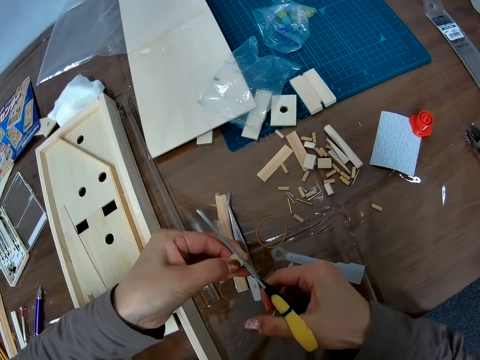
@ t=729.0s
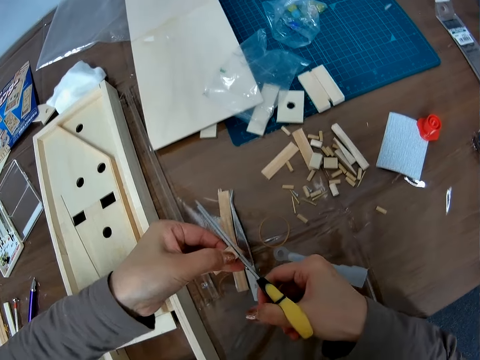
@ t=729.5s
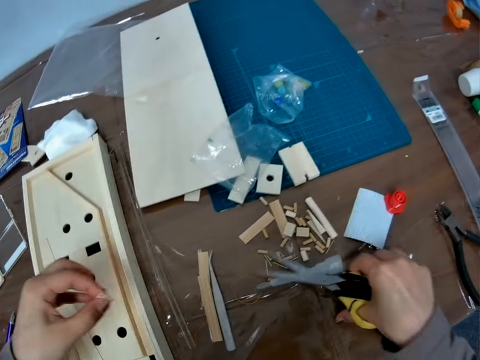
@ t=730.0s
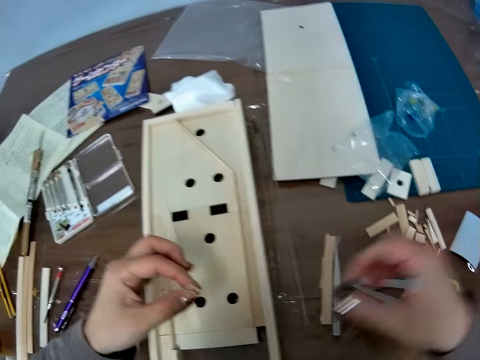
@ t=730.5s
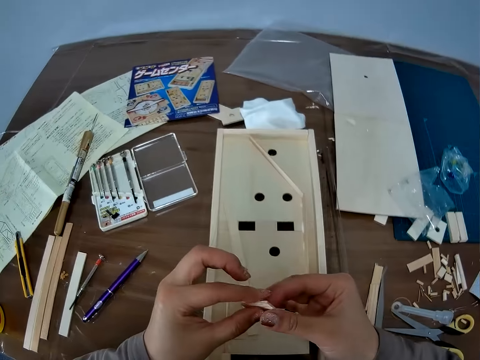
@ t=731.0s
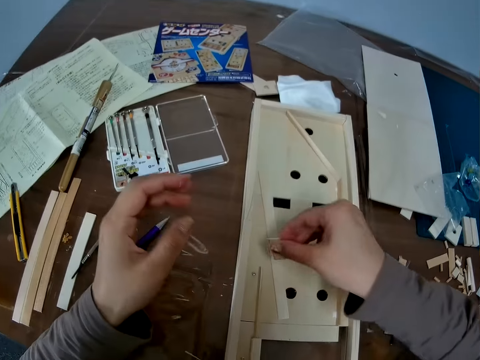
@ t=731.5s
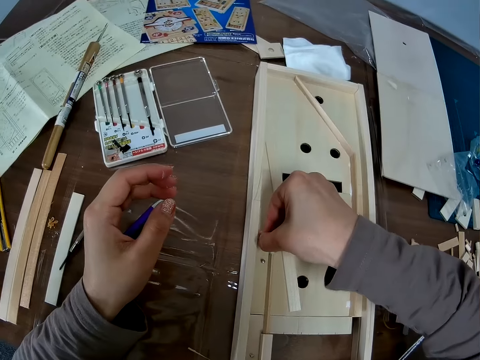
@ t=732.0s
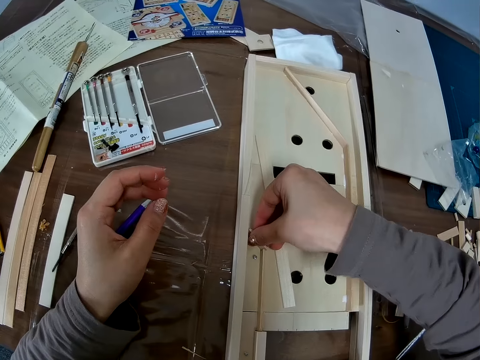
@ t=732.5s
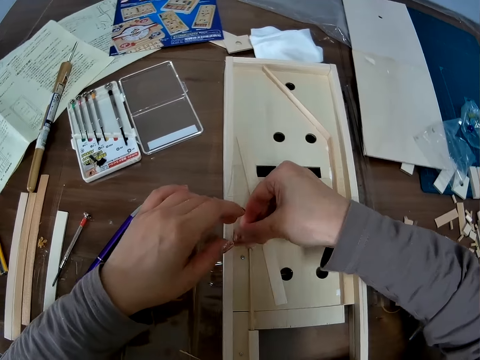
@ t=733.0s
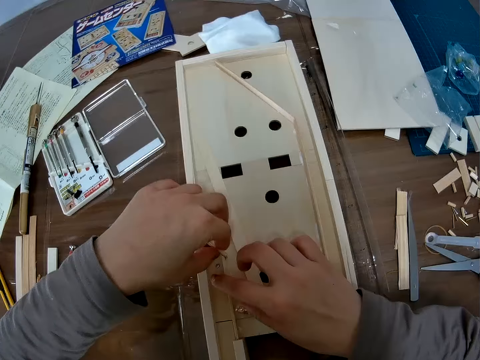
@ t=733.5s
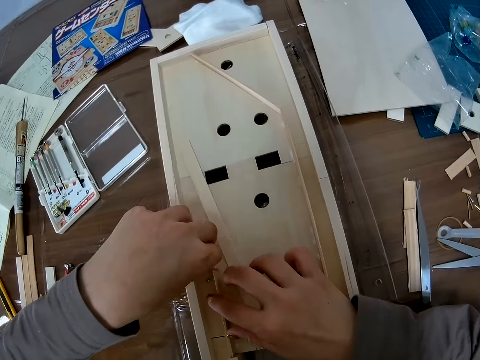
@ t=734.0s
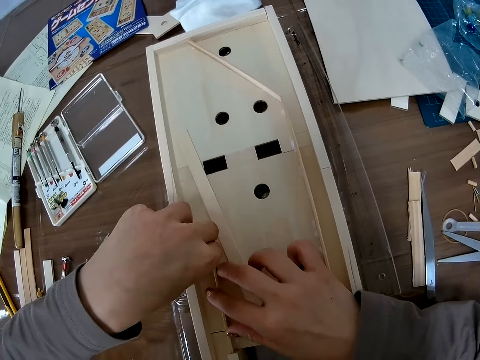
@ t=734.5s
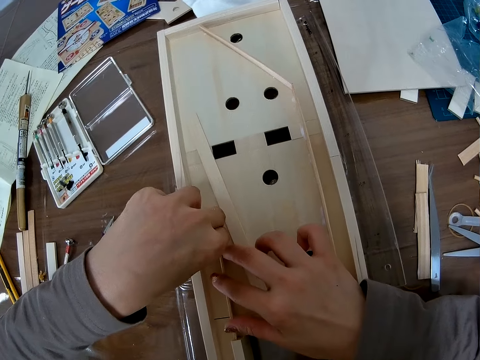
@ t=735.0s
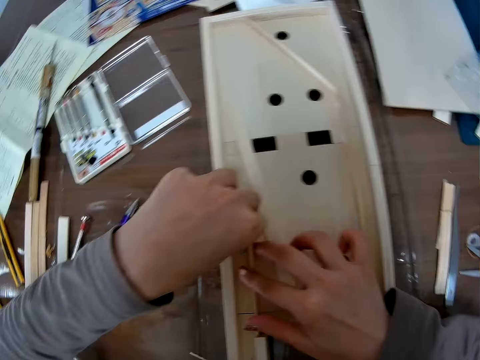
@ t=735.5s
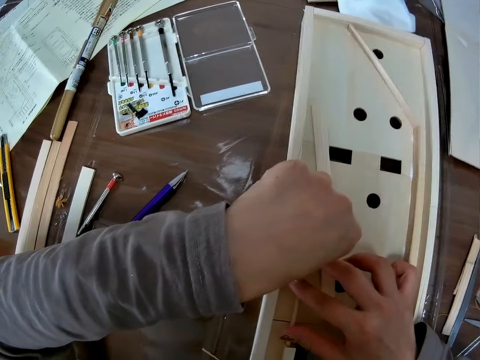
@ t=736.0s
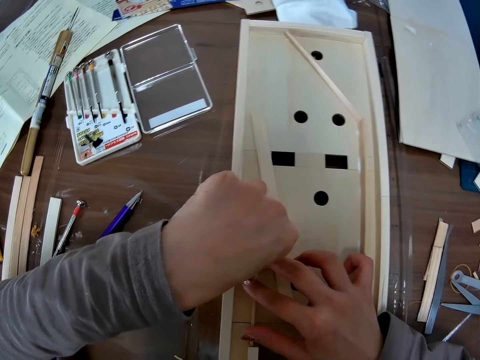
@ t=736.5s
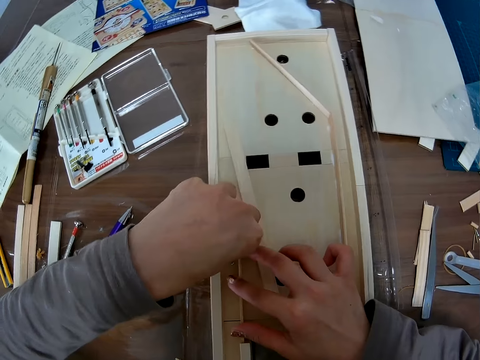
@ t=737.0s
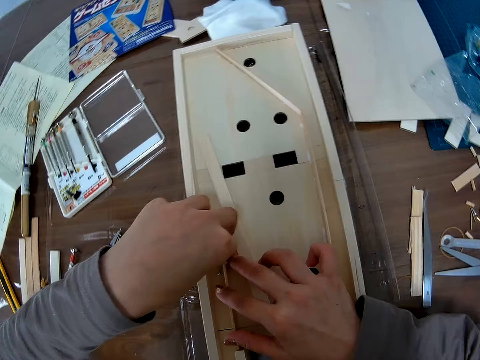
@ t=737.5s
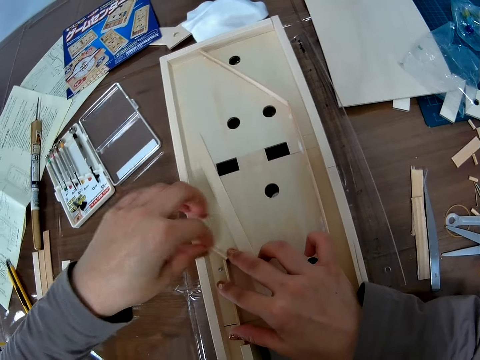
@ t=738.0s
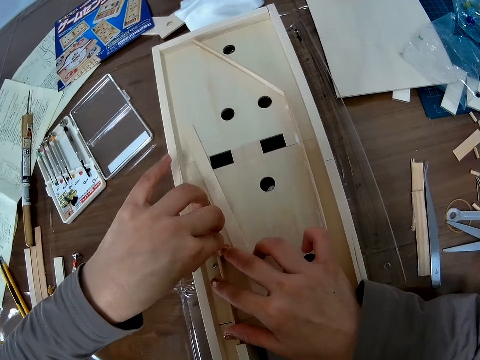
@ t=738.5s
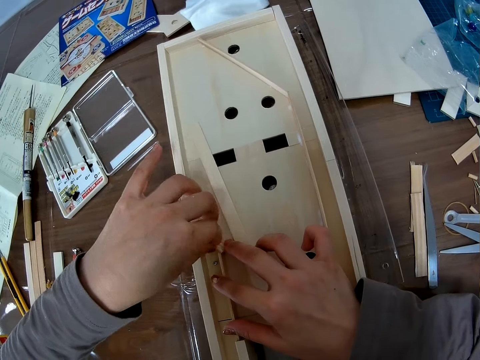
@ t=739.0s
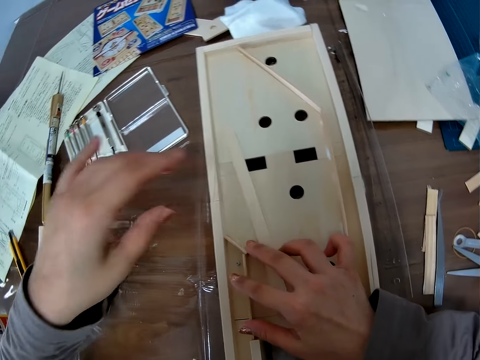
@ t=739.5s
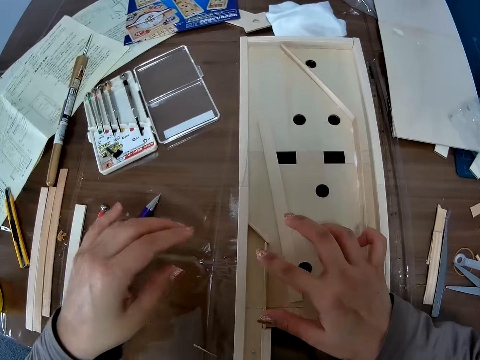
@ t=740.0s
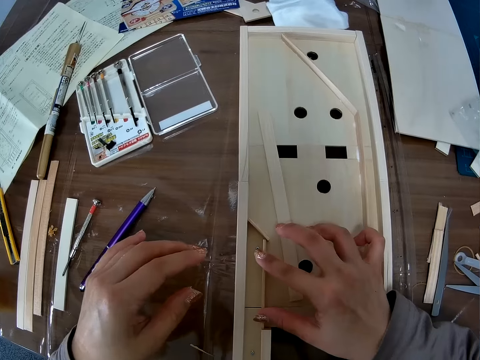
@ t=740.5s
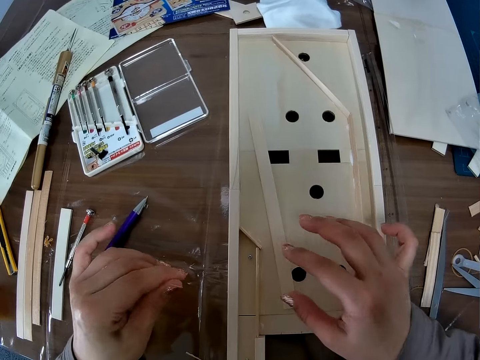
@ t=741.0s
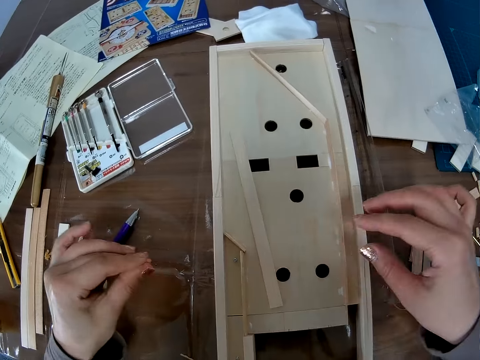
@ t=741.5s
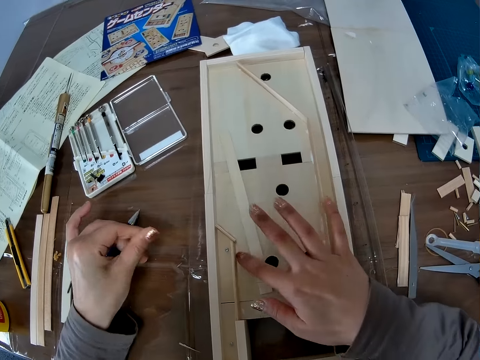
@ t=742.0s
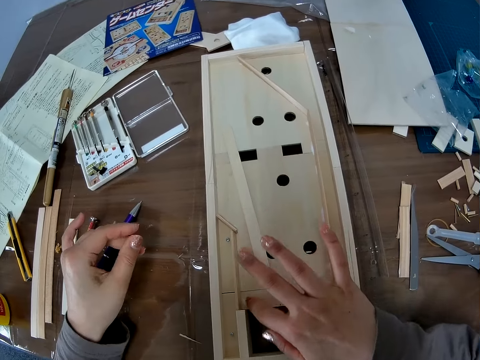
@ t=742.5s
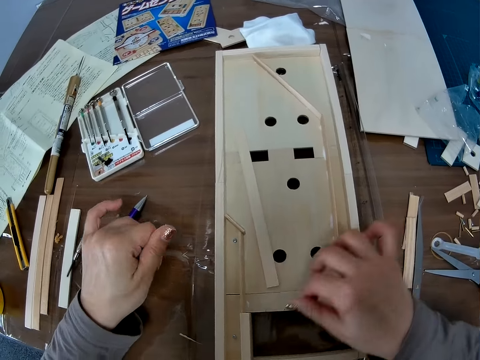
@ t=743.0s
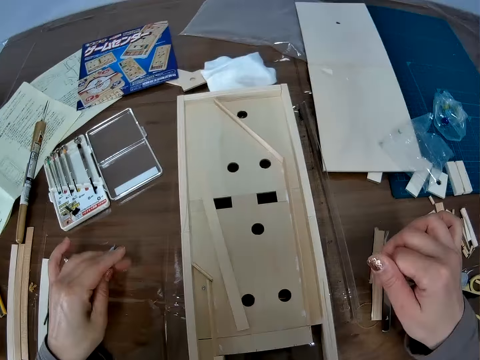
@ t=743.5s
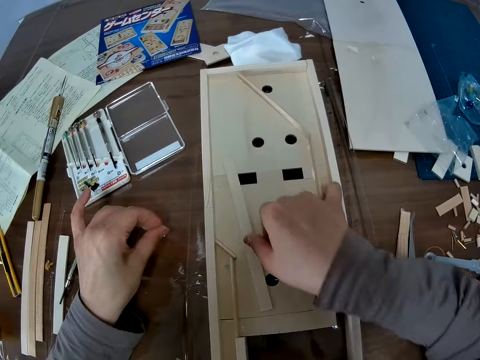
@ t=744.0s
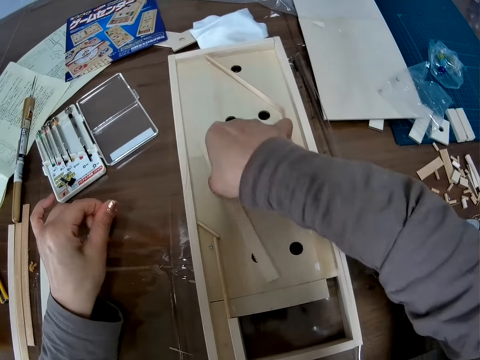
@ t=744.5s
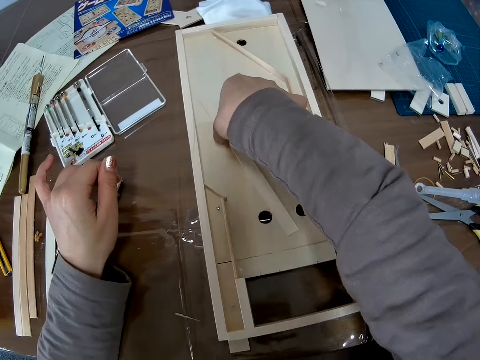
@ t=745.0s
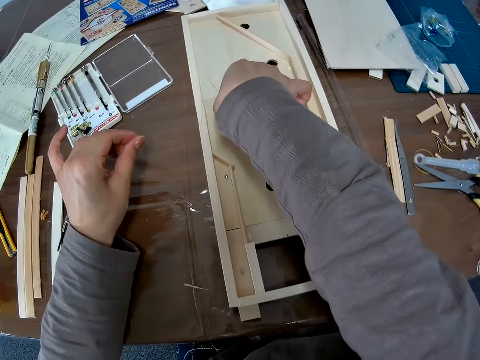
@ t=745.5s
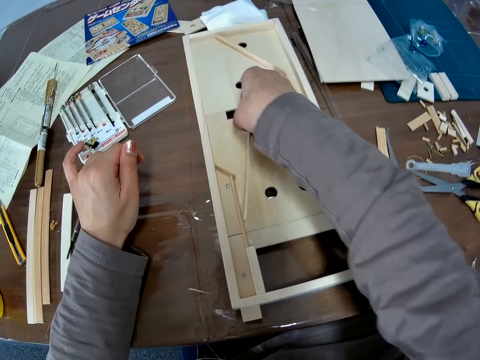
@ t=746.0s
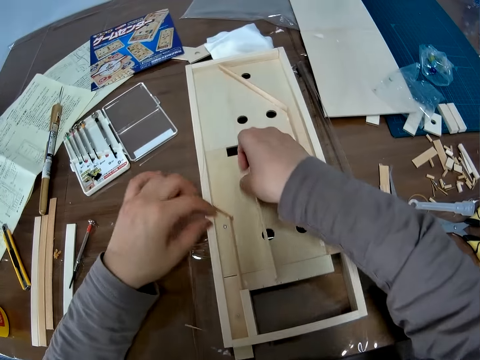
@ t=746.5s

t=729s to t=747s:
The camera wearer places the scissors back on the table. They shift the wood in the left hand to the right hand. They fix the wood on the model structure. They move the right hand off the wood. They fix the wood on the model structure with the left hand. They adjust the piece of wood in the wooden craft. They lift the left hand off the model. They touch other wood on the model with the right hand. They lift the right hand off the model. They touch along the edge of model wood in the structure with the right hand. They lift the right hand off the wood. They pick another long wood on the structure with the right hand.

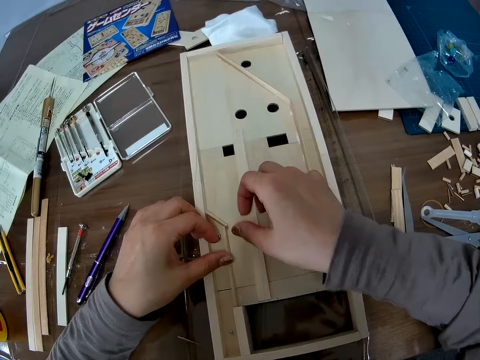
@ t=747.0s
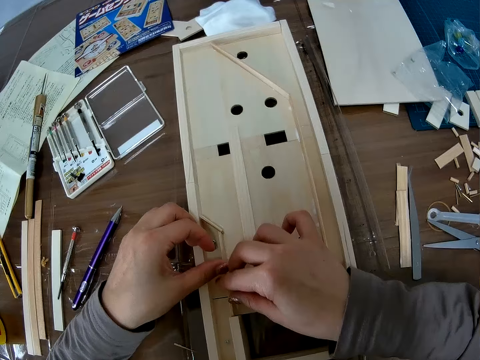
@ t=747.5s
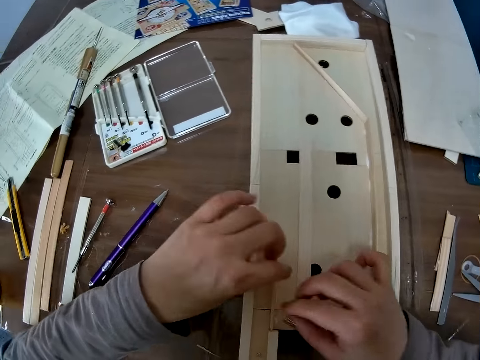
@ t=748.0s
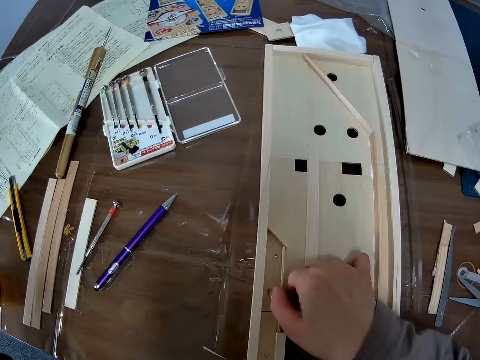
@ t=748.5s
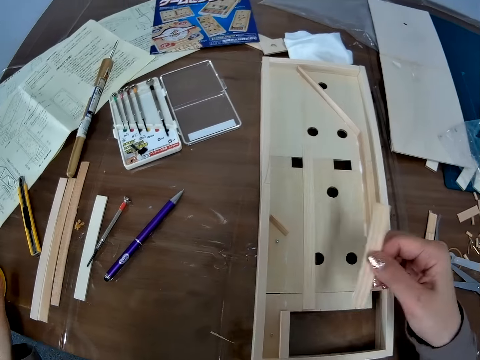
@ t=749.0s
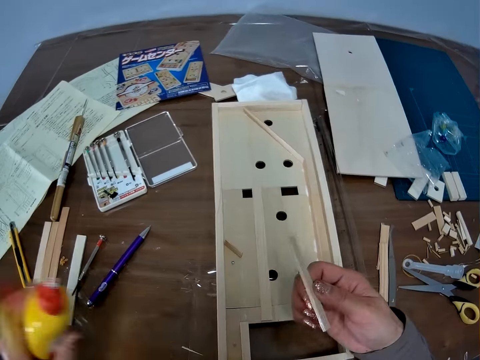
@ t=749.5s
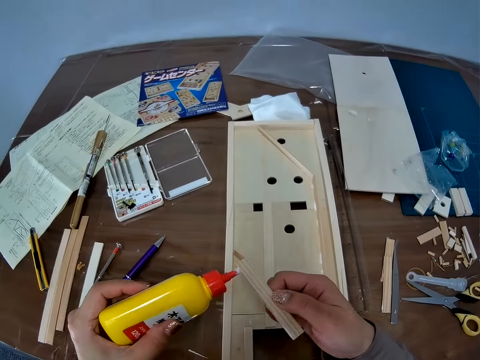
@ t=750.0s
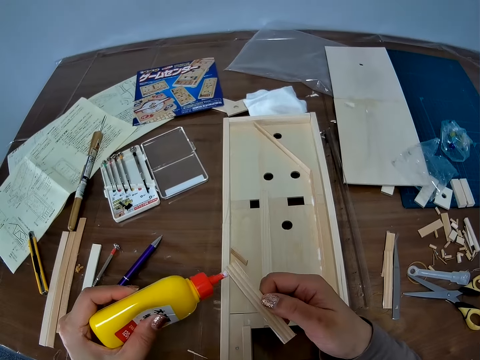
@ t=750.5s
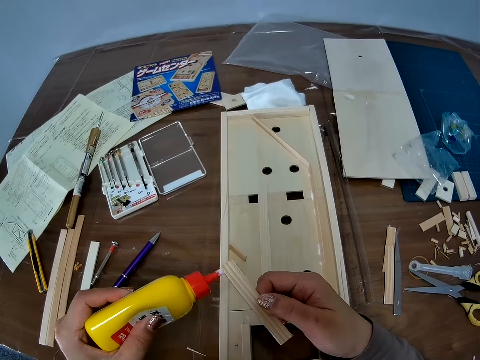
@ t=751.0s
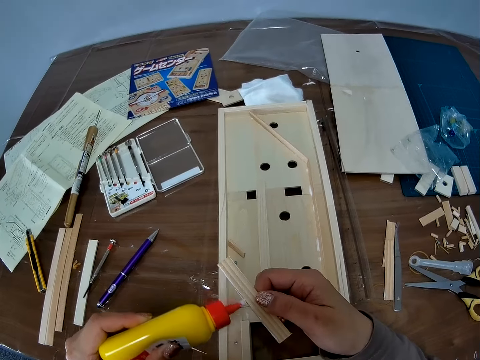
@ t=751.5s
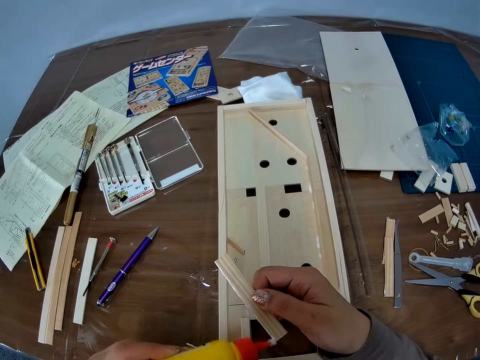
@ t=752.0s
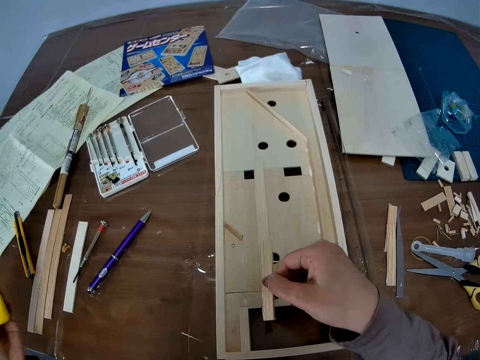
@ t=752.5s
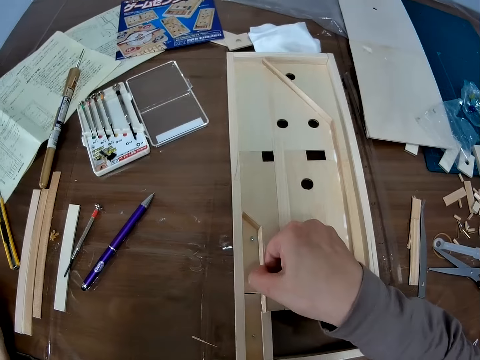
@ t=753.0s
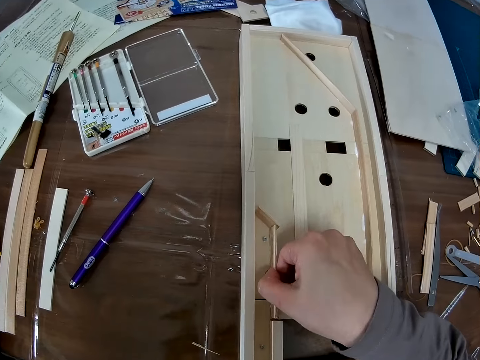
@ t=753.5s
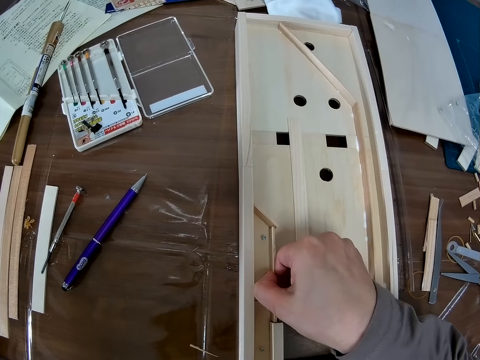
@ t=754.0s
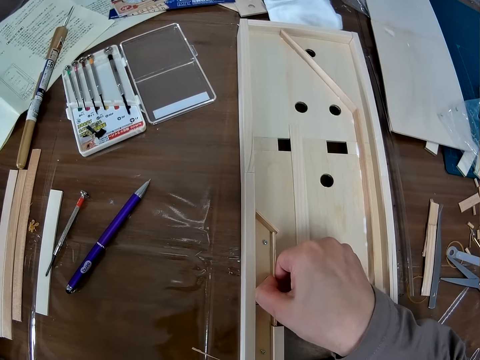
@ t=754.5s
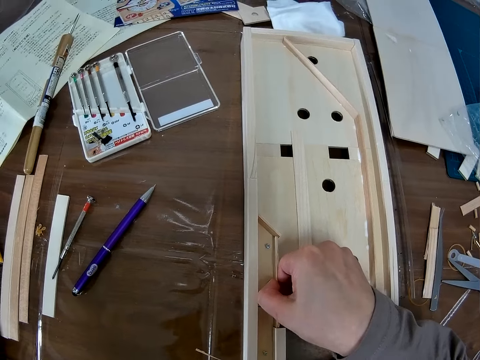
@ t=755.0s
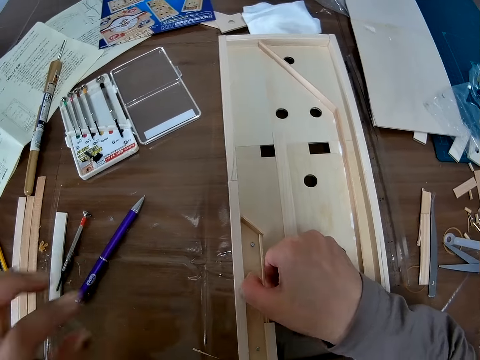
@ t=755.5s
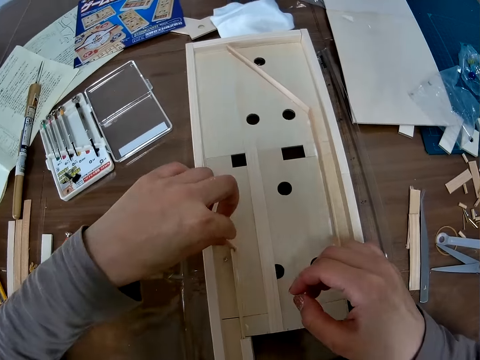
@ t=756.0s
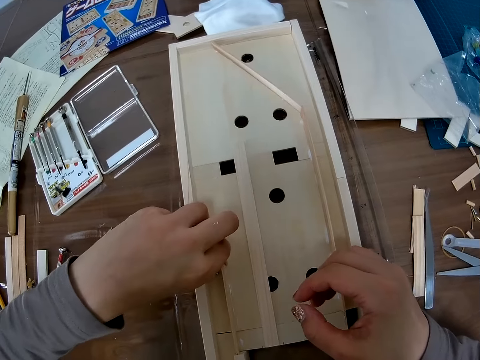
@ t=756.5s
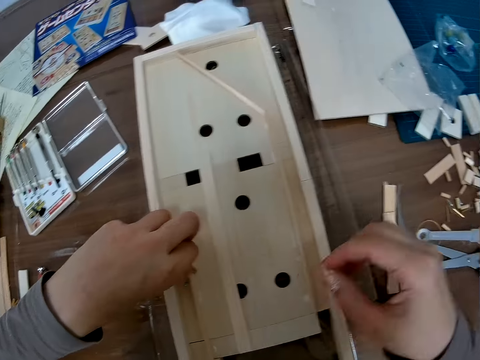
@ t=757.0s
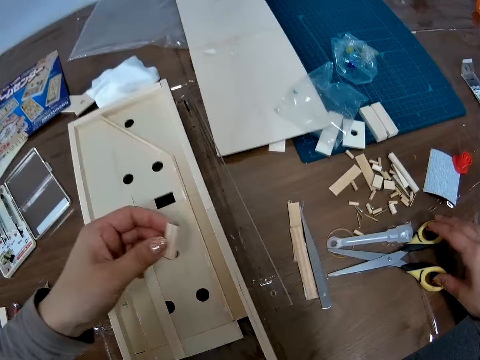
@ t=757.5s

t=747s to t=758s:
The camera wearer drops the wood. She holds other woods on the model structure with both hands. She adjusts the piece of wood in the wooden craft. She lifts the left hand off the model. She lifts wood from the model with the right hand. She picks up a bottle of glue with her left hand. She stretches the left hand with the glue towards the wood in the right hand. She applies the glue on one edge of the wood. She places the glue in the left hand back on the table. She fixes the wood in the right hand on the model structure. She lifts the right hand off the wood. She lifts another wood from the model with the left hand.
